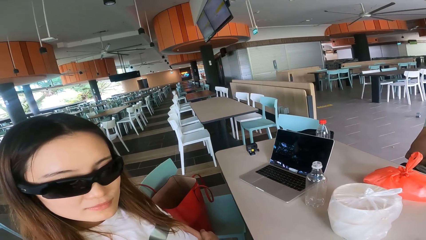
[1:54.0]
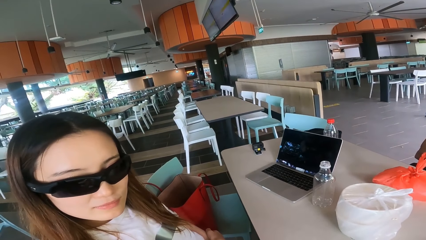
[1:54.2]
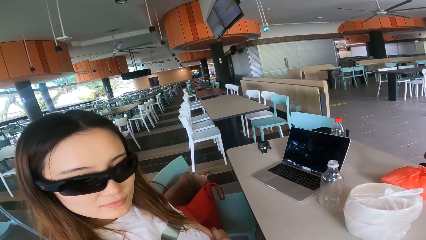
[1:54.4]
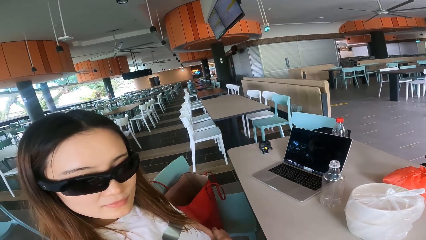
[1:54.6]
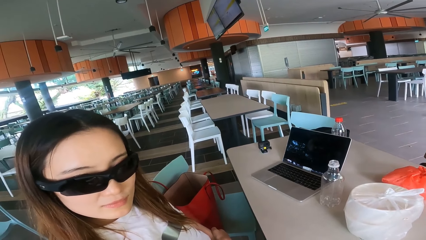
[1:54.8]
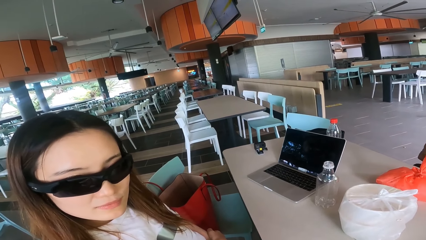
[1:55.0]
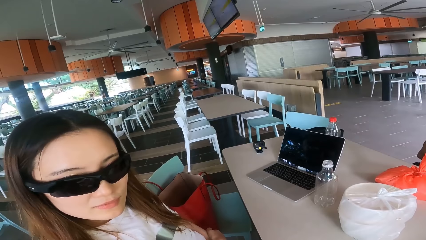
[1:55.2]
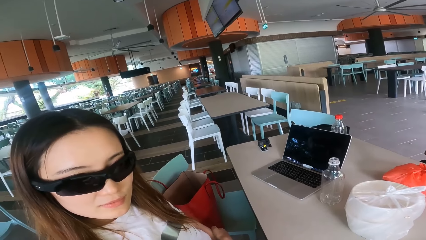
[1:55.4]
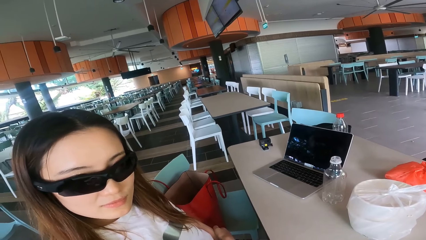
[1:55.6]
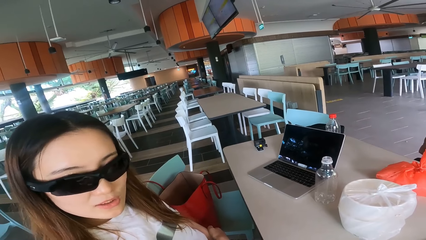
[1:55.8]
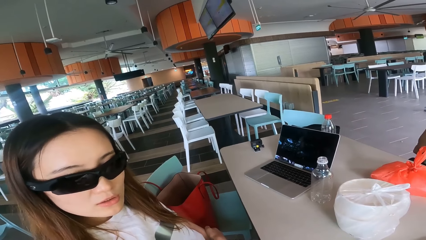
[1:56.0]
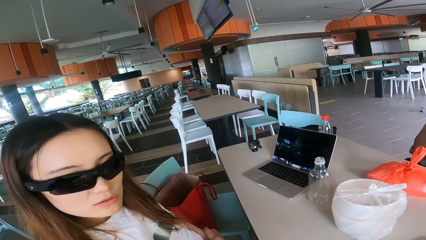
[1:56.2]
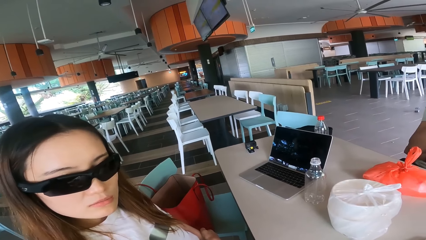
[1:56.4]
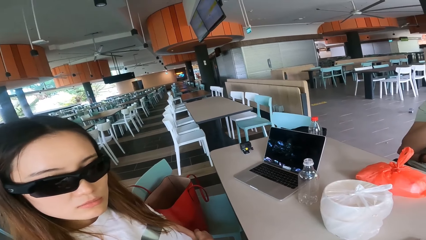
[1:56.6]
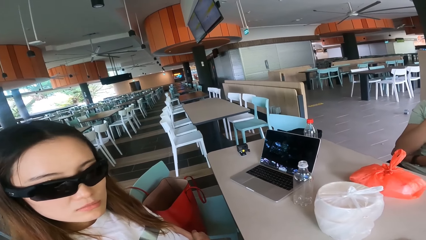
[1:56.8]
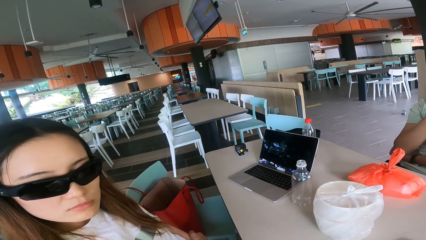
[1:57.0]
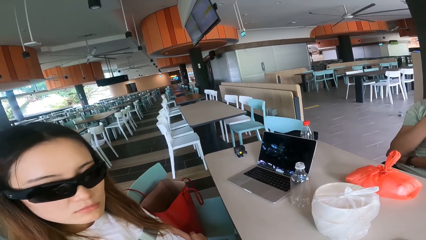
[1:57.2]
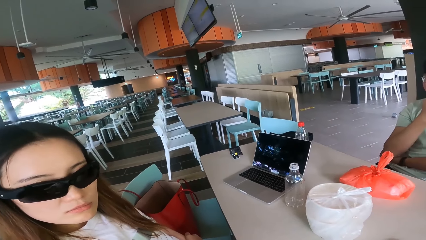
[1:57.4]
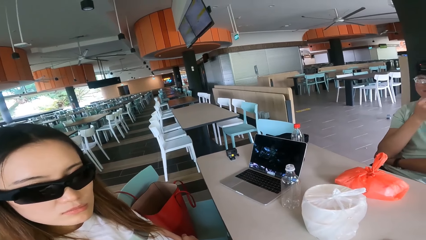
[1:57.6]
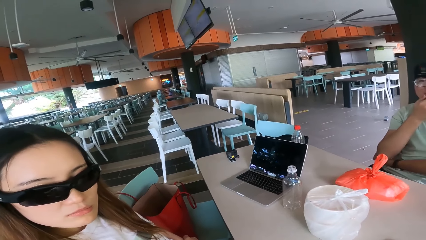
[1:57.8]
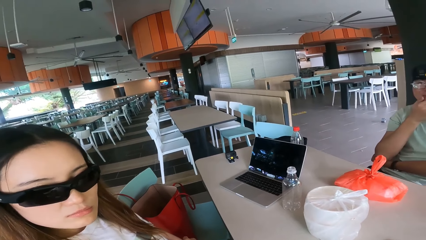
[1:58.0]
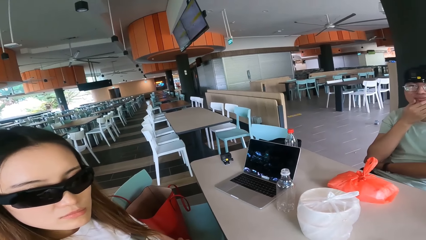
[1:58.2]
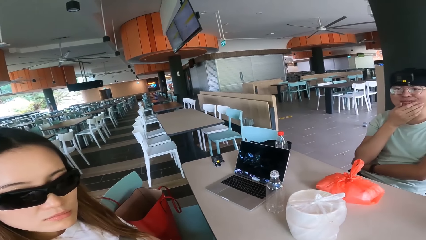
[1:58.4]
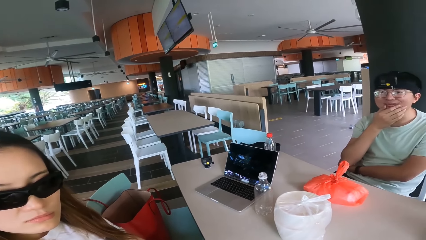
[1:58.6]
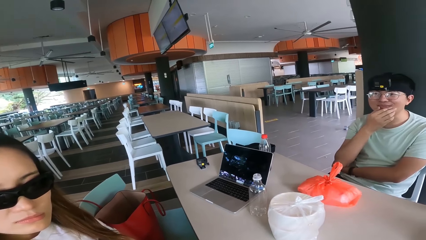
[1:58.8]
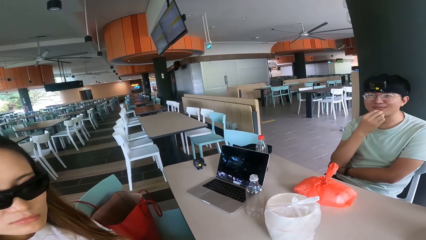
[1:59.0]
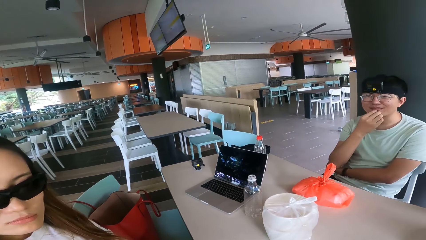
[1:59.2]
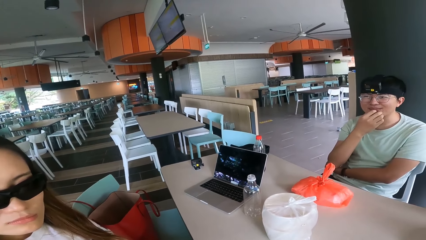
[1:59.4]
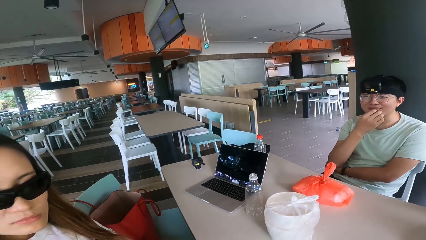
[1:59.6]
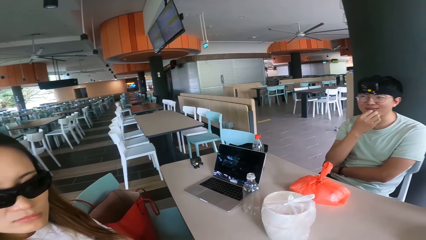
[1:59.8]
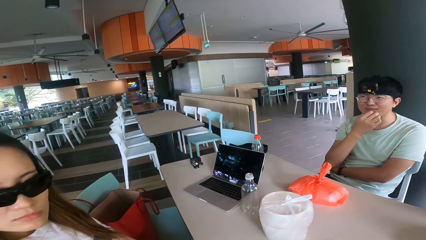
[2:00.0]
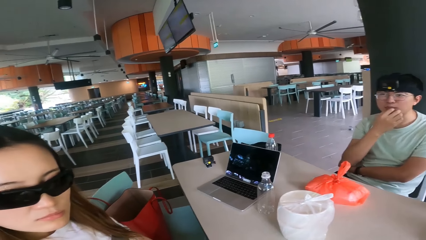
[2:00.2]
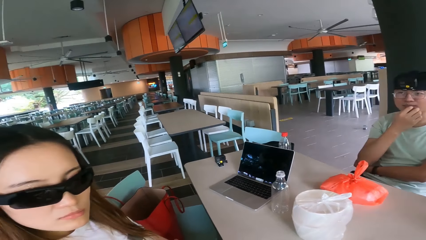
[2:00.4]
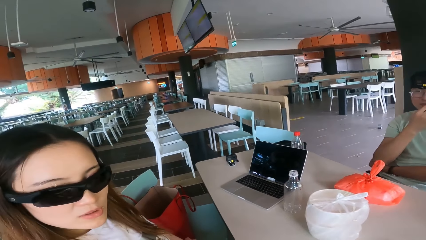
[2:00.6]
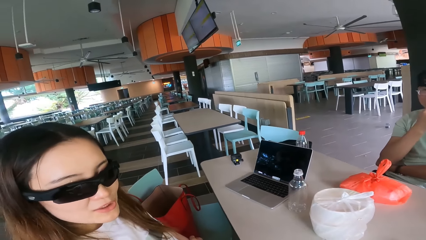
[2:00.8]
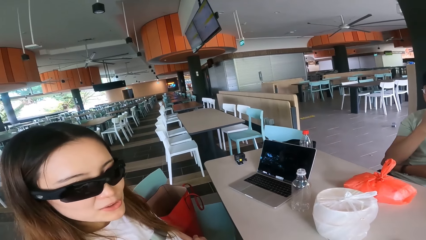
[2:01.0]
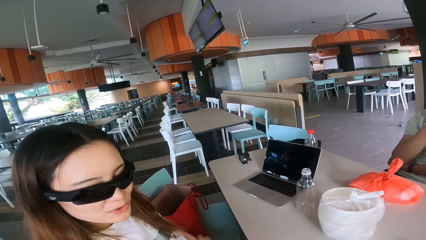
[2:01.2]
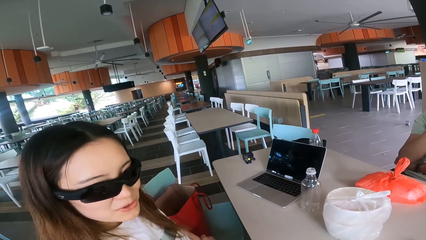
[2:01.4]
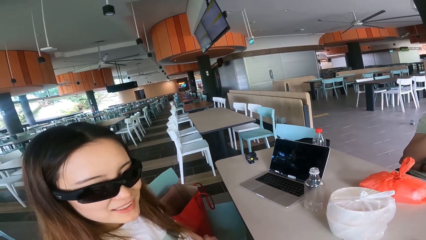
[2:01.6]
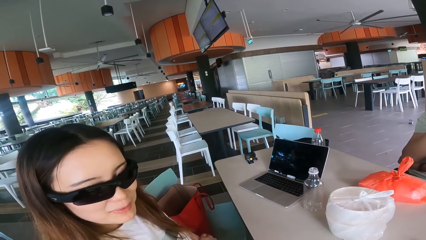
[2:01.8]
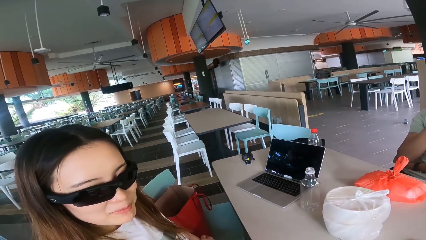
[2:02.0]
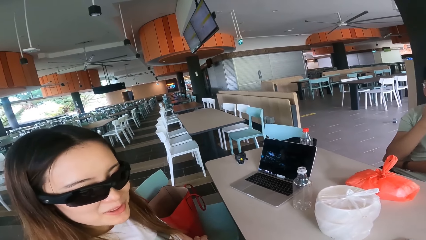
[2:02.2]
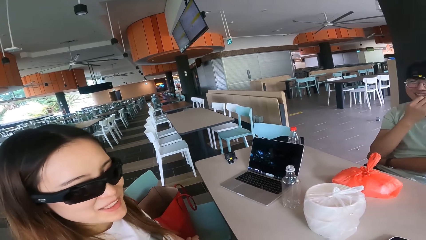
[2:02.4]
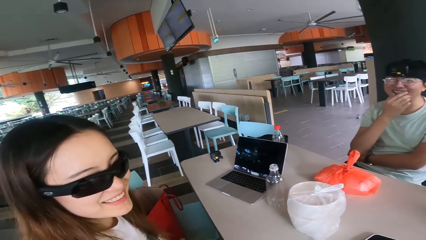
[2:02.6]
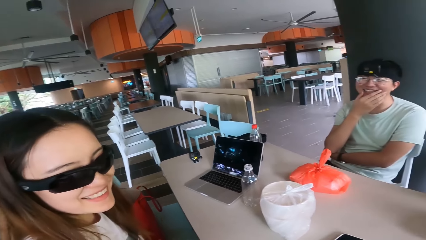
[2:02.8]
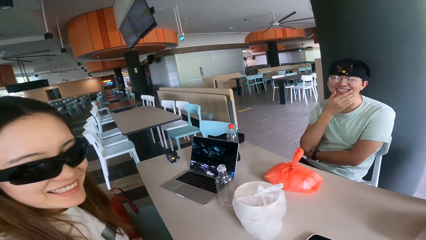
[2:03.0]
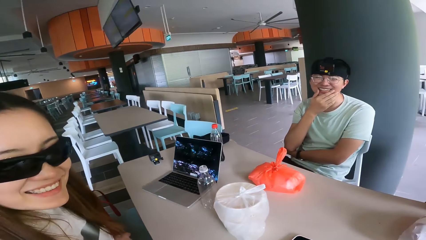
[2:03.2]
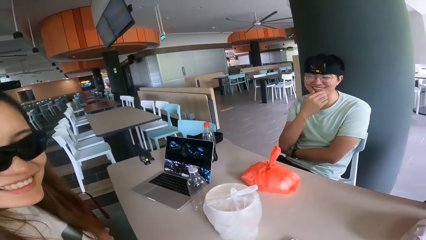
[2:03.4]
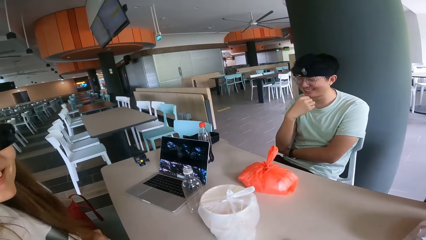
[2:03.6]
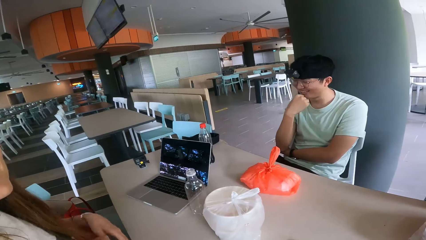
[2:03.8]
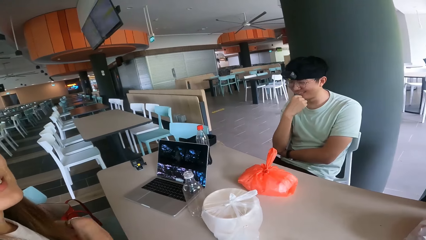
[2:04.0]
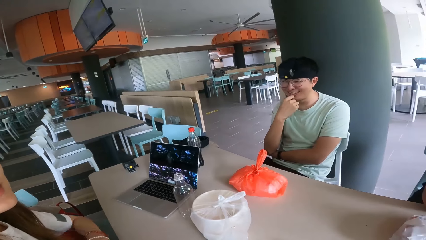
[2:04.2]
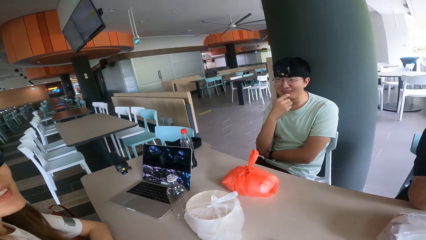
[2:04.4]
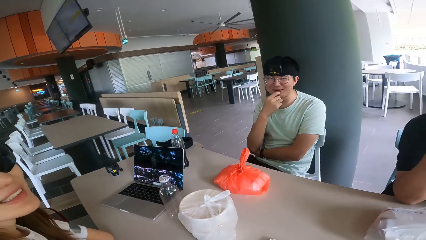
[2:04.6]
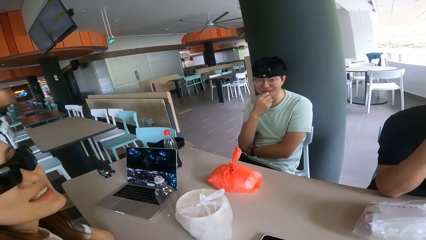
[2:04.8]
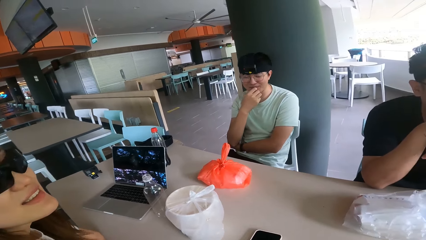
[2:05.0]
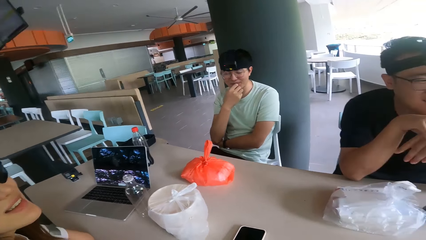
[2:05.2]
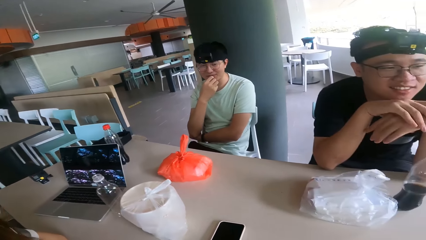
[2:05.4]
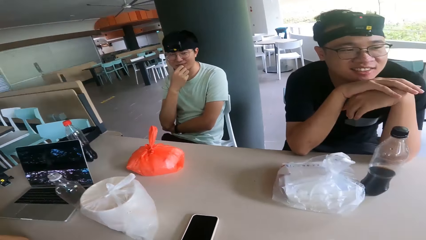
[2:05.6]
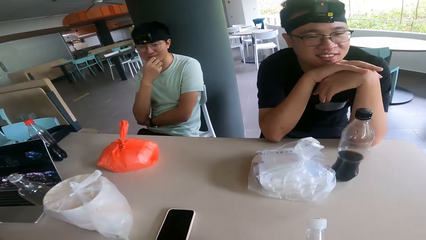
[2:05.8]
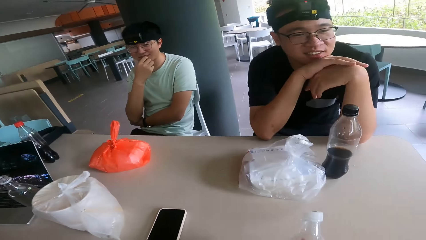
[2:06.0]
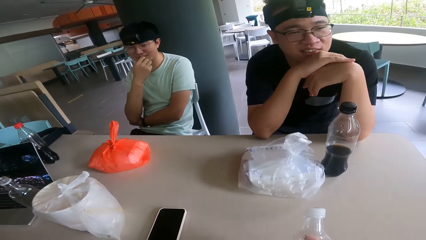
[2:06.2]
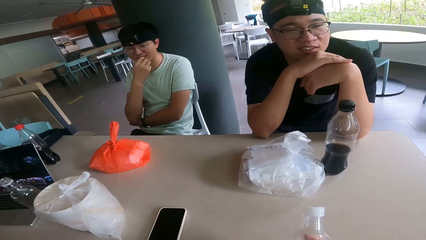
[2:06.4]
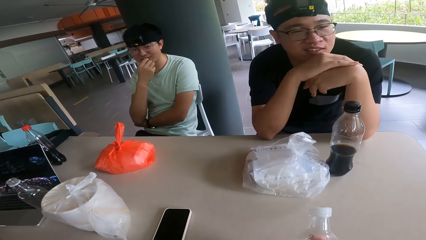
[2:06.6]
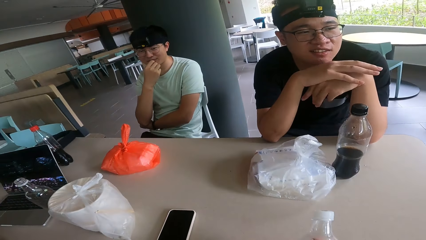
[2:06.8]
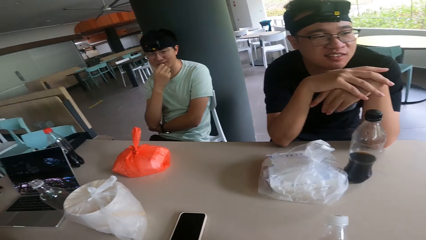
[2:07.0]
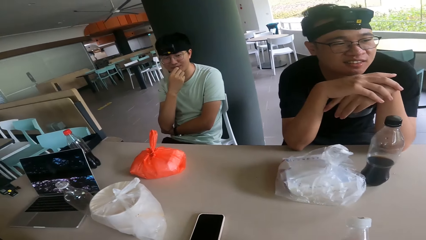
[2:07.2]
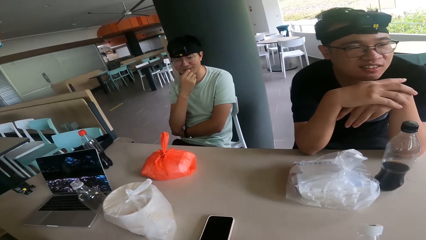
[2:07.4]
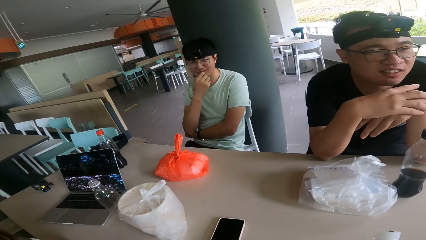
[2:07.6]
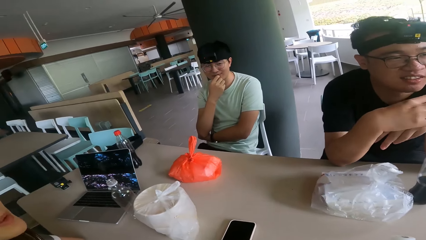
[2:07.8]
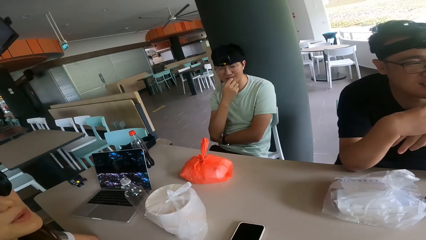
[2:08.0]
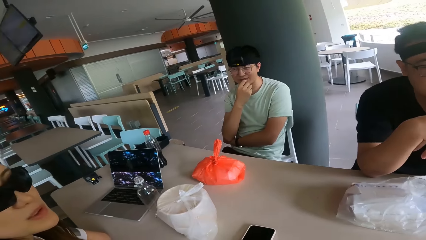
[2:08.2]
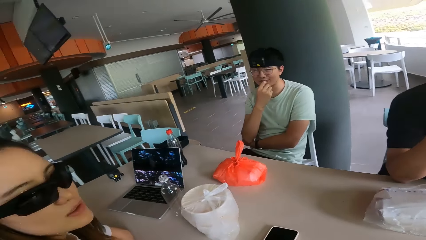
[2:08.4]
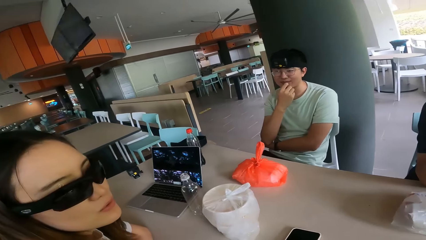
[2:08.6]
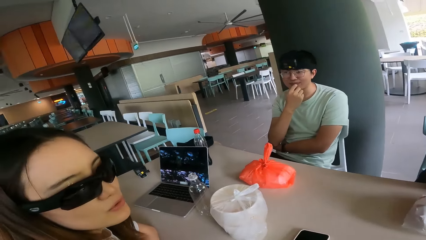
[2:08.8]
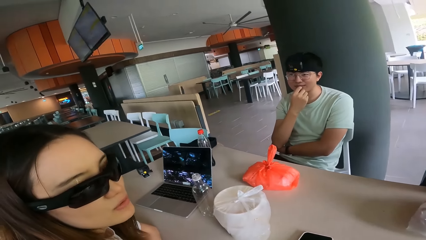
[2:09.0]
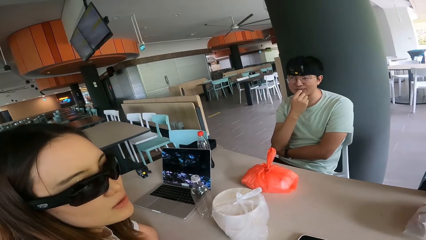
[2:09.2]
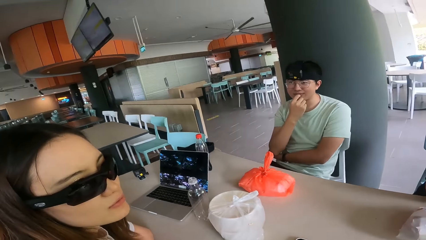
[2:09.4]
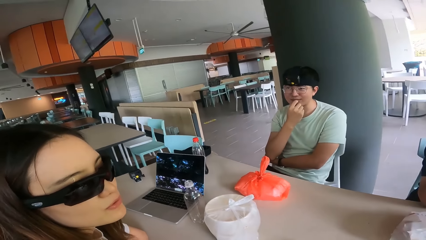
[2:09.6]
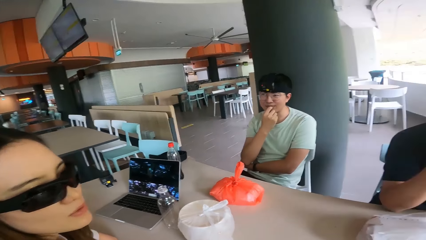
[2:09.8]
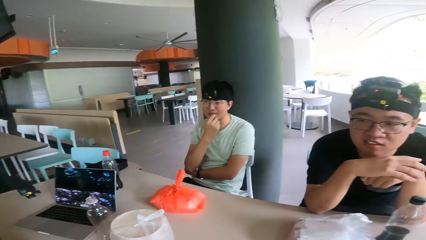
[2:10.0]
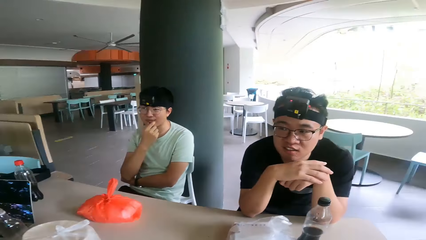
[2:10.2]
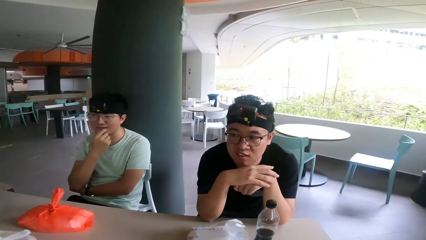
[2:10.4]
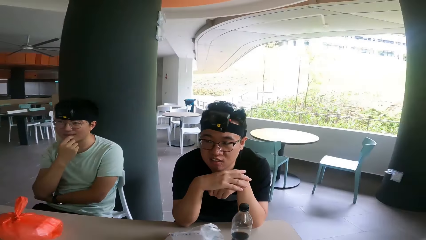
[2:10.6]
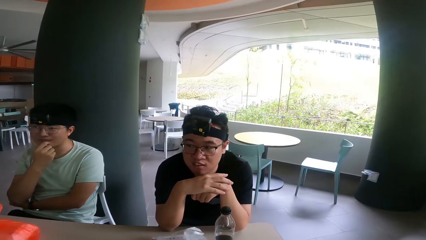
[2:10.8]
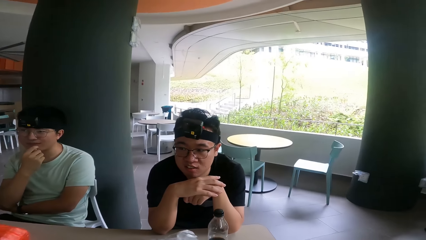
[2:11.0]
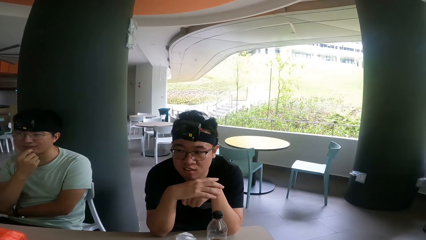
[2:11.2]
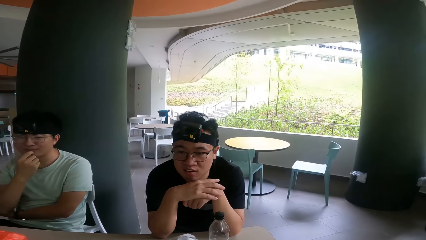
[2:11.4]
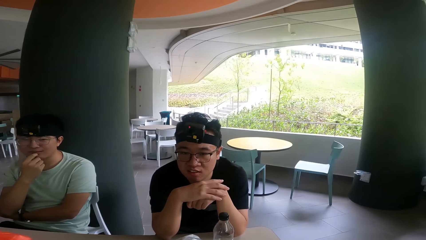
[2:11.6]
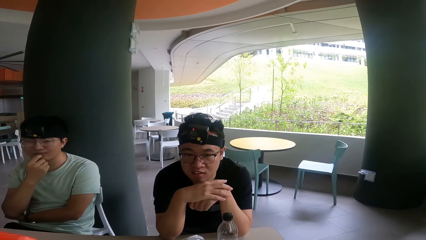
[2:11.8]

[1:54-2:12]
A woman looks at the camera wearer. The woman converses. The woman laughs. The woman puts her hand on the table. The woman converses.
